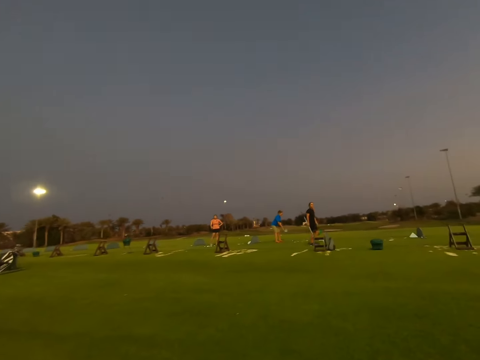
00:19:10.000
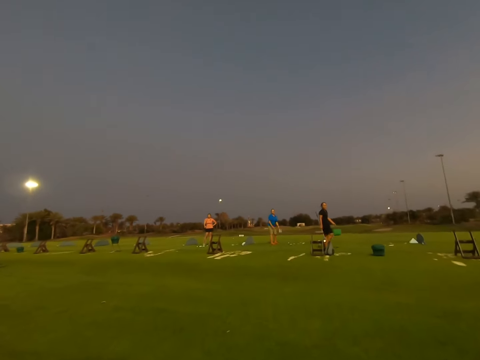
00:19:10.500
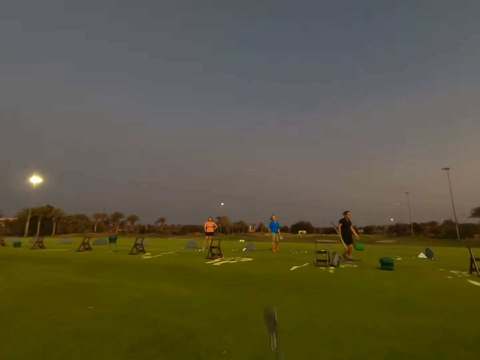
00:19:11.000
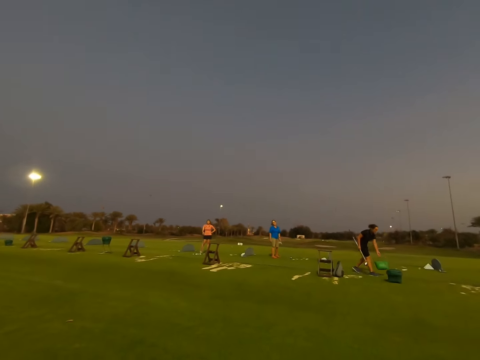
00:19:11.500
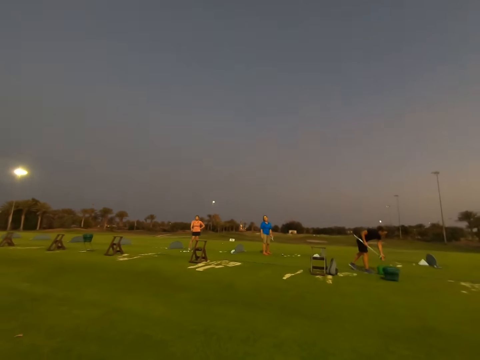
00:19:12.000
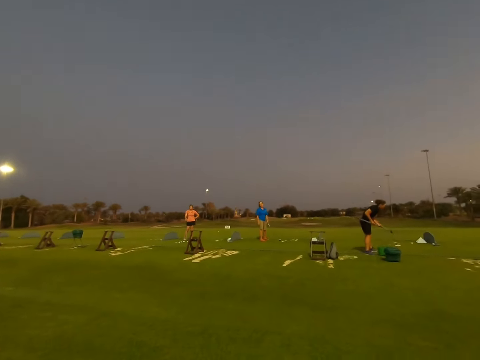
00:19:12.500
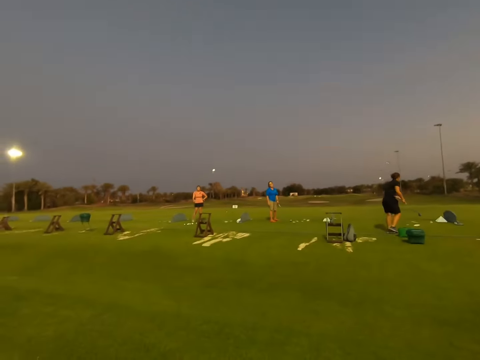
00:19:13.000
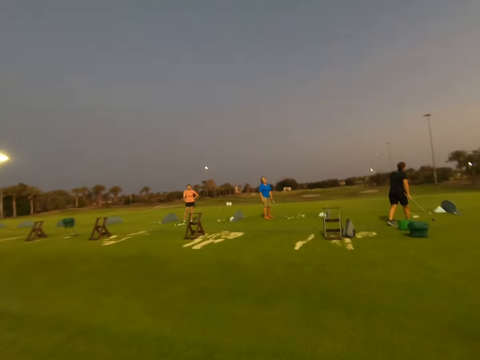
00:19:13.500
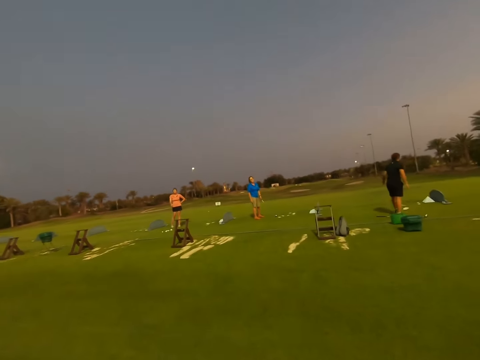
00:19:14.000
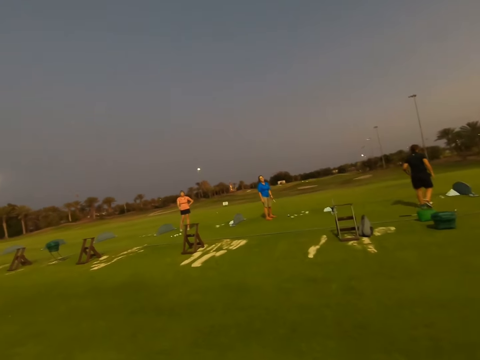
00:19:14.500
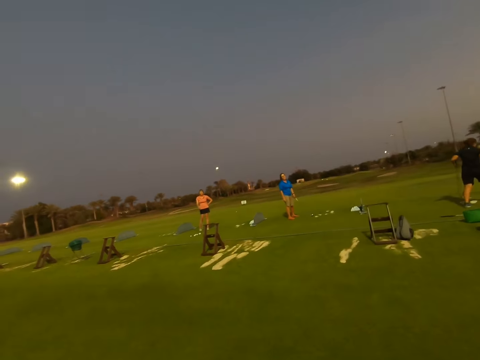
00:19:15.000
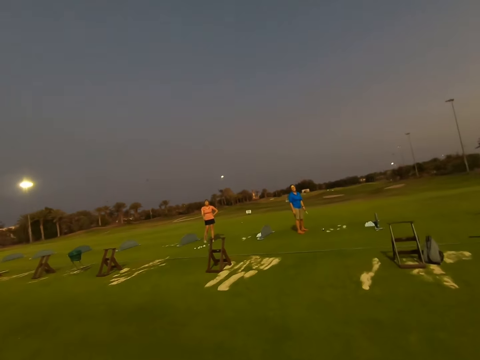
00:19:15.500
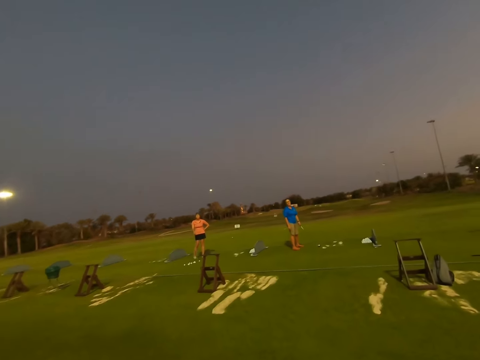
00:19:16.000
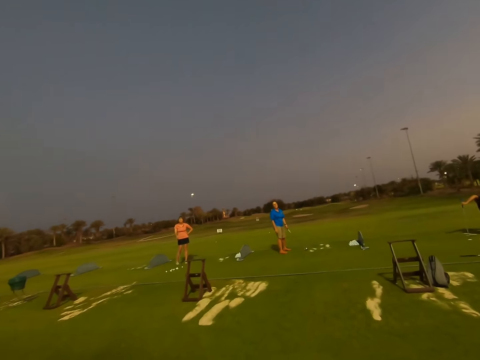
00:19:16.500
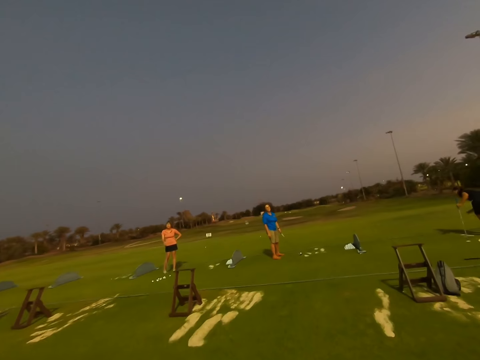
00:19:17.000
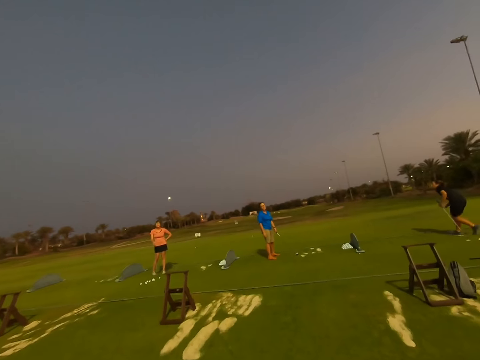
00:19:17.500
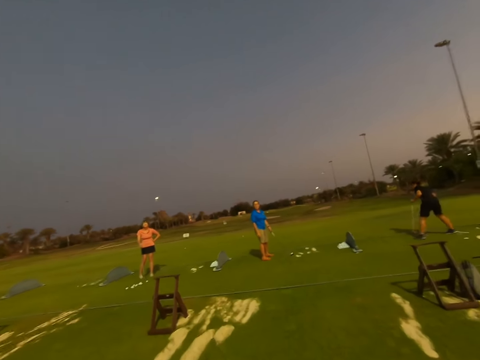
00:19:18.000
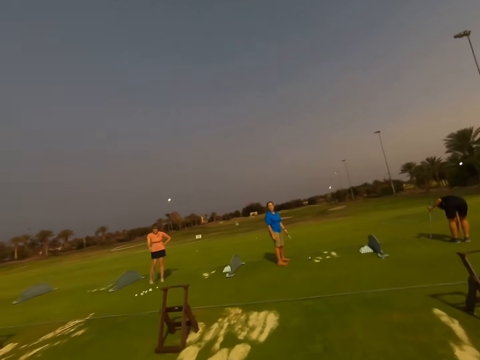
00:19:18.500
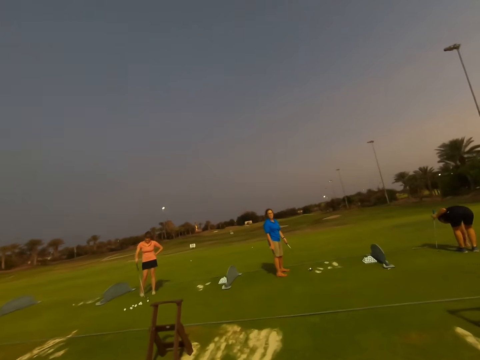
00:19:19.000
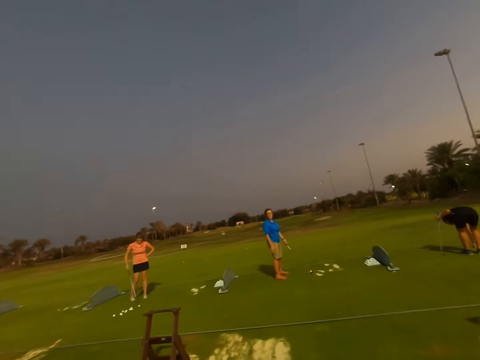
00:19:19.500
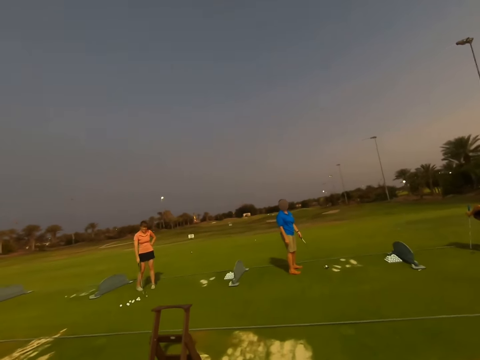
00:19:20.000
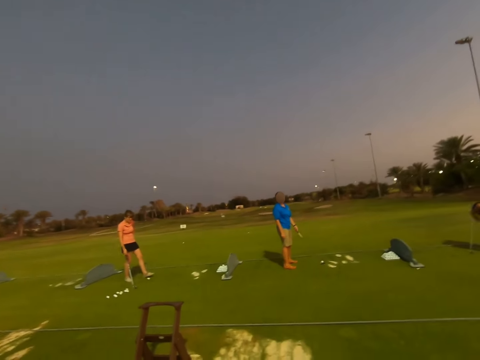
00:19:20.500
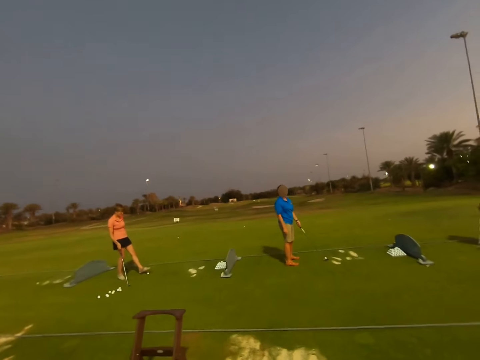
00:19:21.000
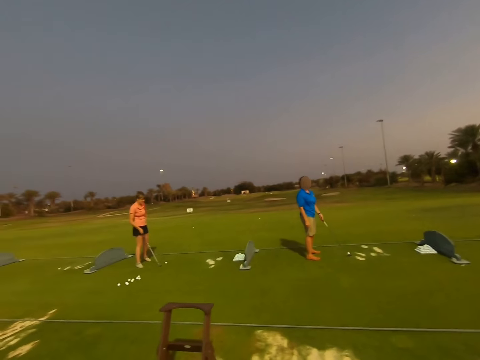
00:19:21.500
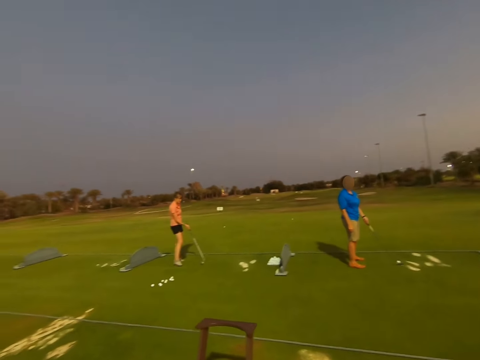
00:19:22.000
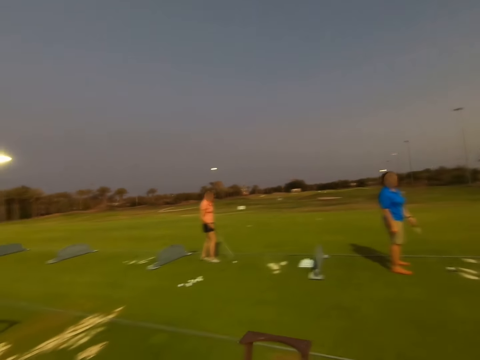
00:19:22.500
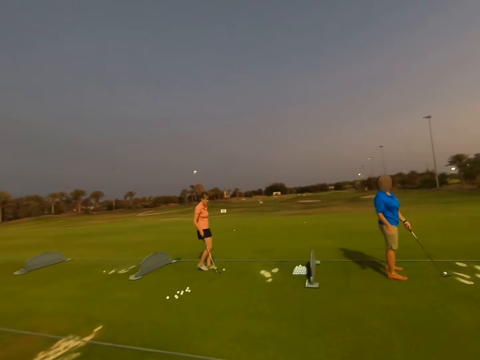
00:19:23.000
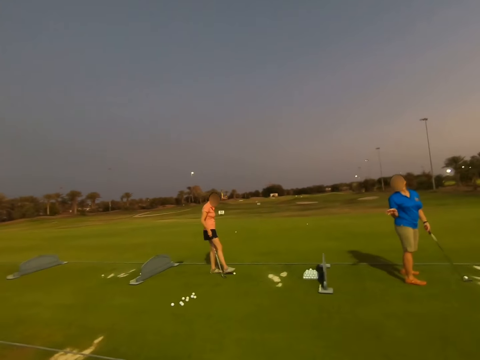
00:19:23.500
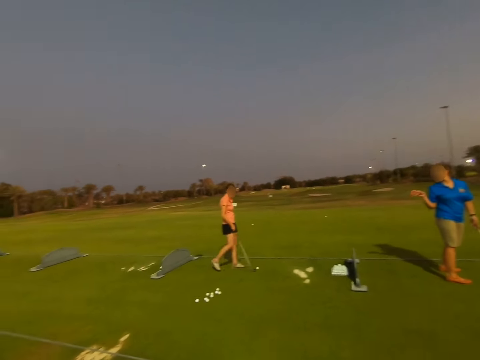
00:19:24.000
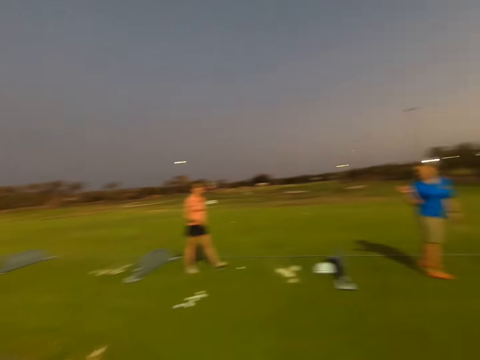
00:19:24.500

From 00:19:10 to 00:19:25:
A woman places a green bag down. The camera wearer walks towards the field. The woman drops the stick on the ground. The woman bends to place the ball down. Another woman pushes the ball with the stick and stops the ball with the left leg.

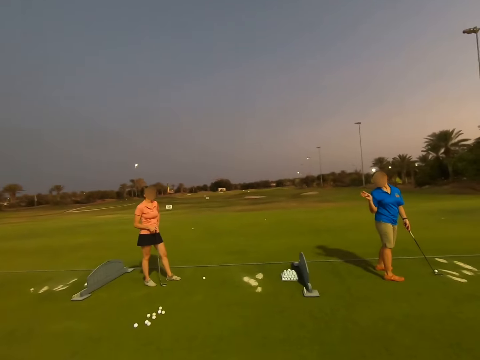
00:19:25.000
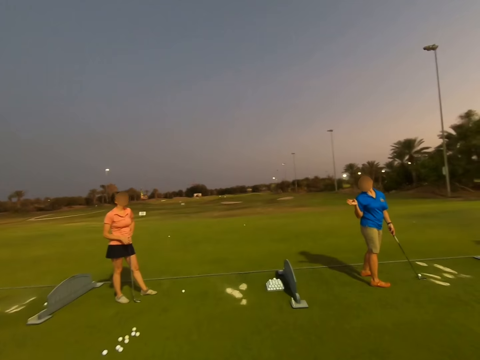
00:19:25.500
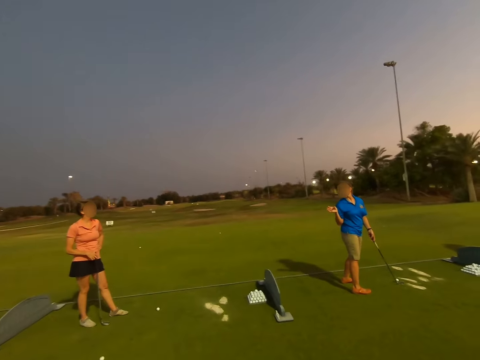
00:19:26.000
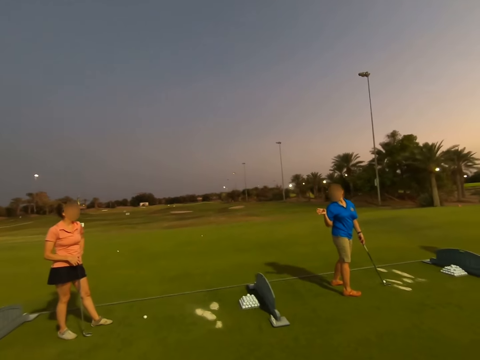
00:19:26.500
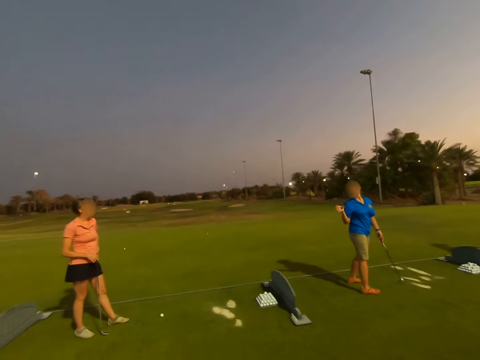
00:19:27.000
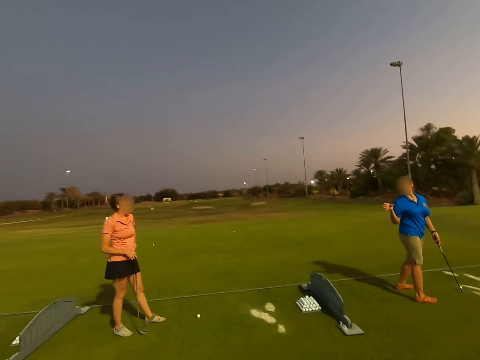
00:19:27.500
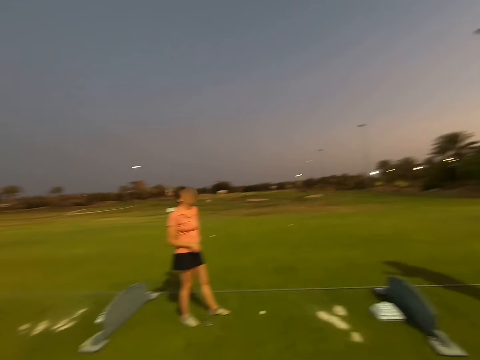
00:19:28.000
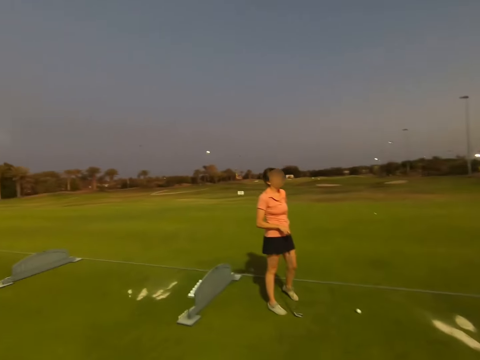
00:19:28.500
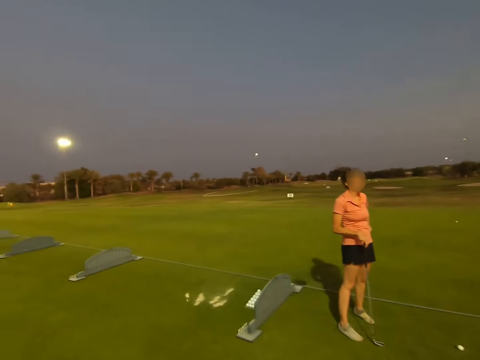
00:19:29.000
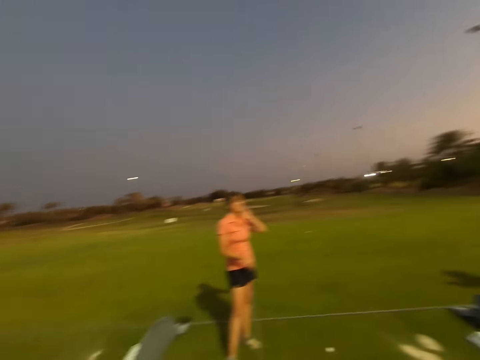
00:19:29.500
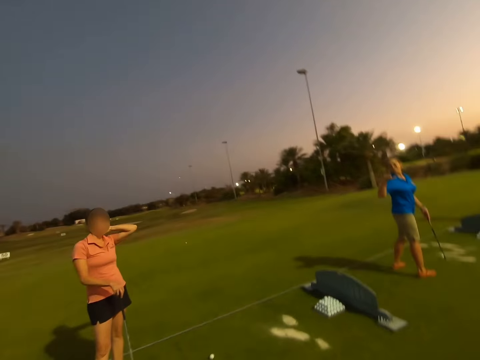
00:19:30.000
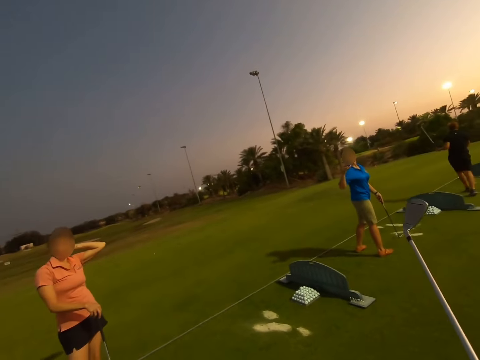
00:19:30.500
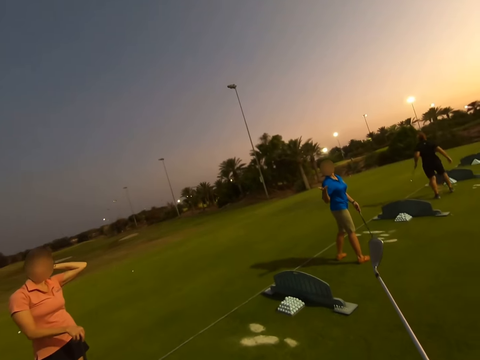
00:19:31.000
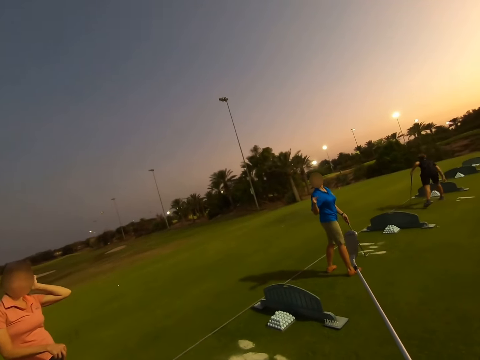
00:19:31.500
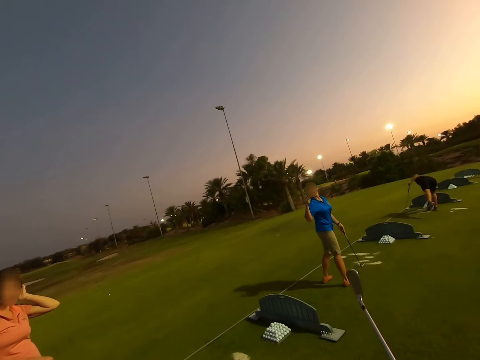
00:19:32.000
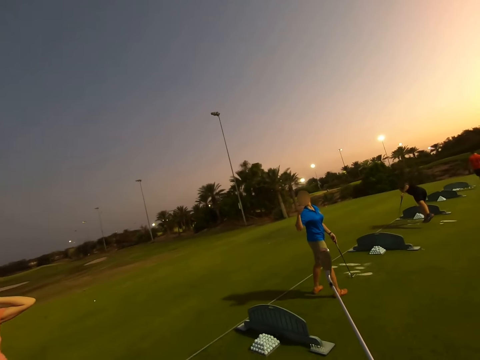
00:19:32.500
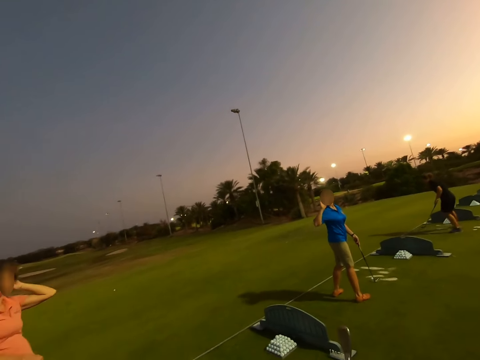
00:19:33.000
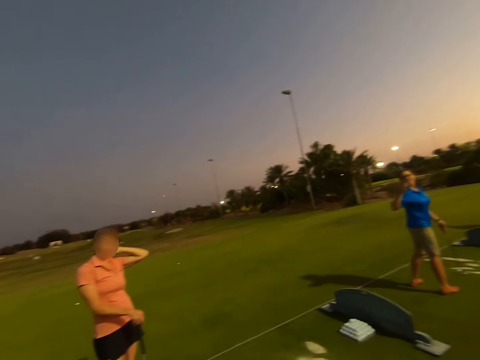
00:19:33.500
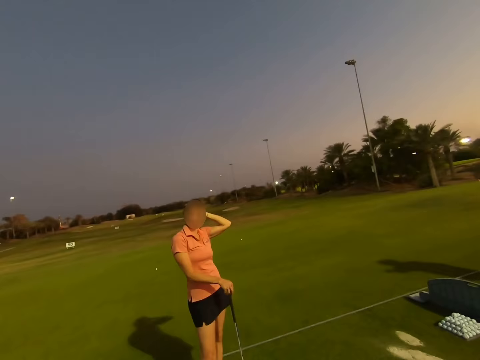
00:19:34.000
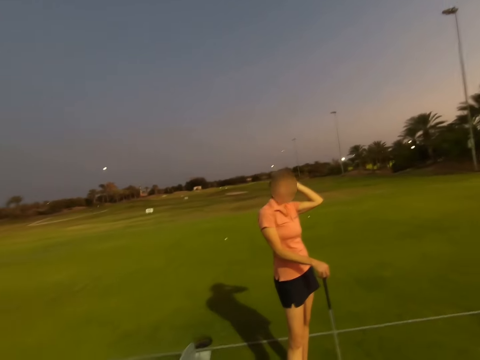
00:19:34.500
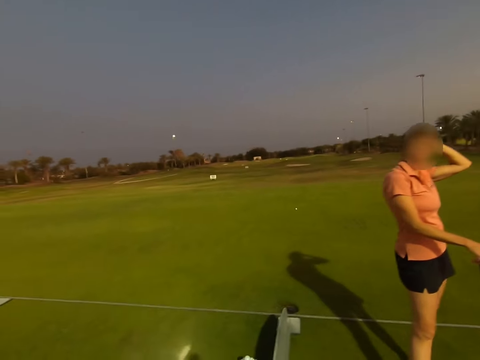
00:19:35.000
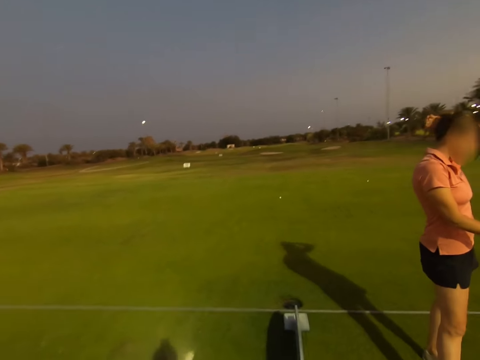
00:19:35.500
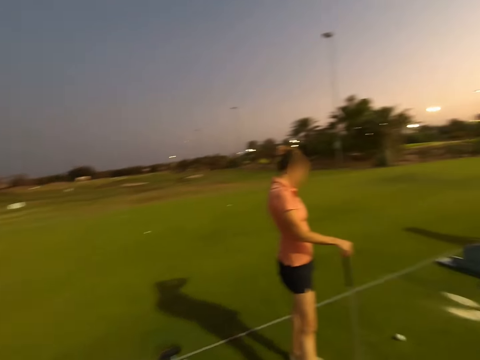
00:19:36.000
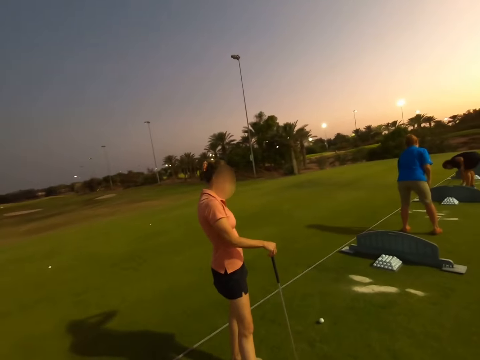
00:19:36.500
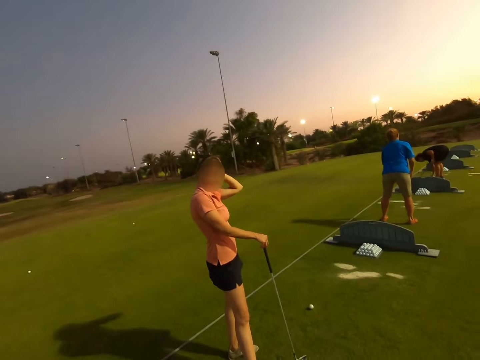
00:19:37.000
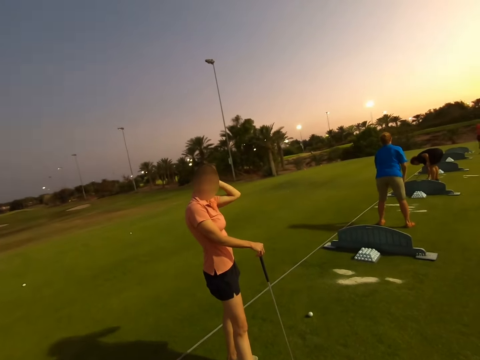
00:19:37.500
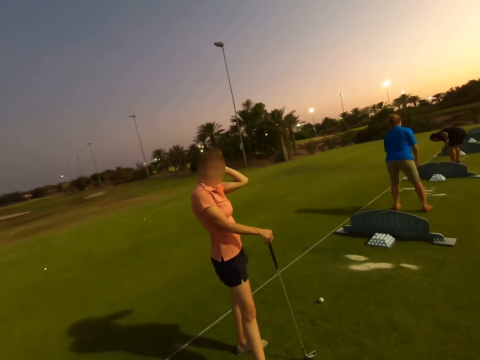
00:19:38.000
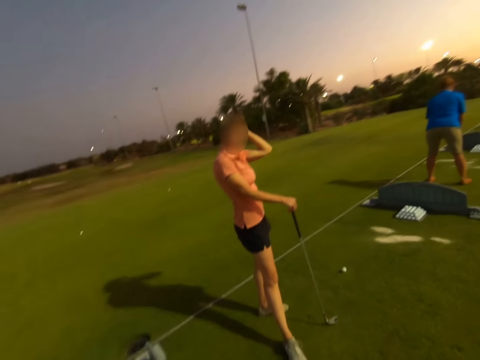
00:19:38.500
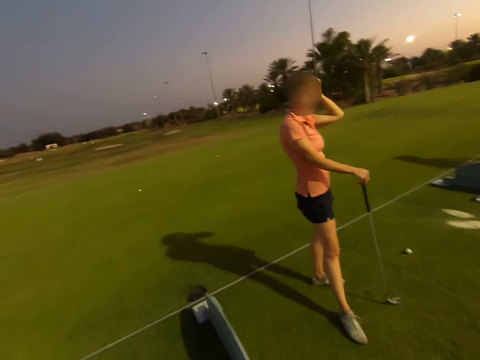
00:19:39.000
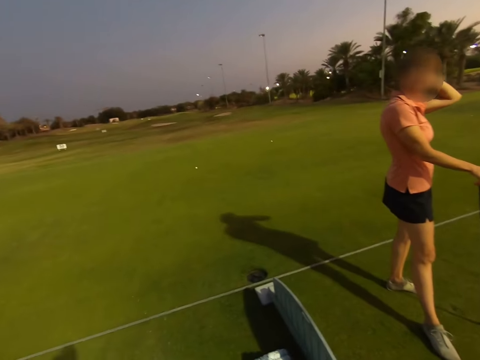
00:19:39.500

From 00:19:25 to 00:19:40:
A woman converses with another woman.
